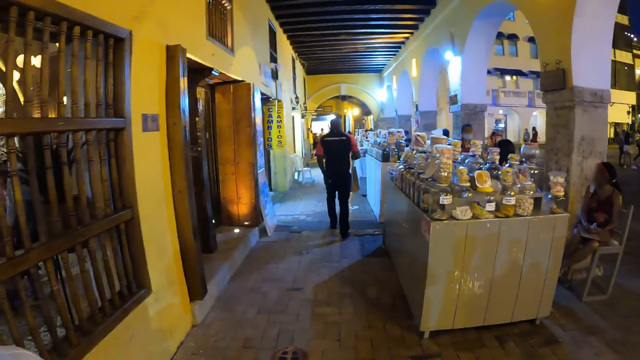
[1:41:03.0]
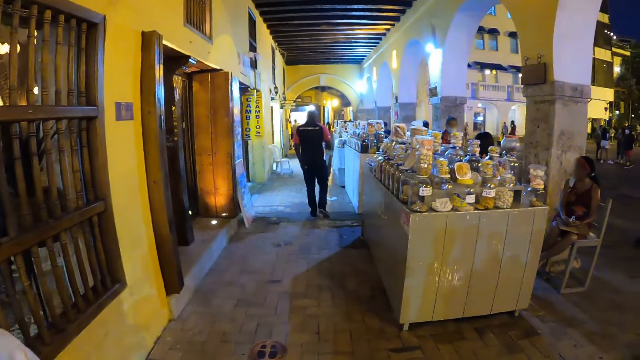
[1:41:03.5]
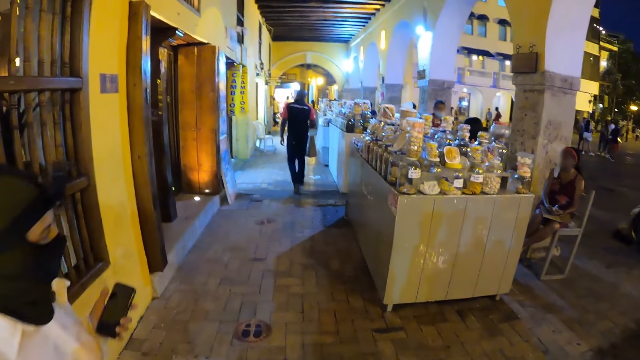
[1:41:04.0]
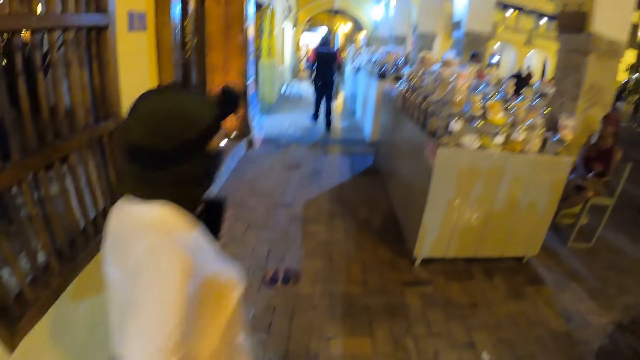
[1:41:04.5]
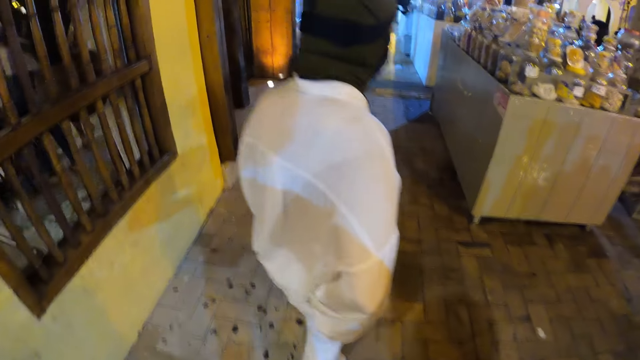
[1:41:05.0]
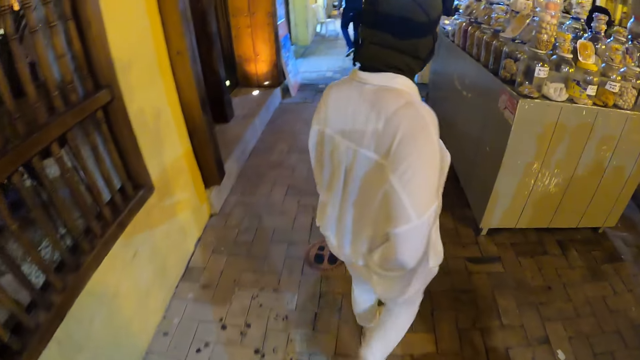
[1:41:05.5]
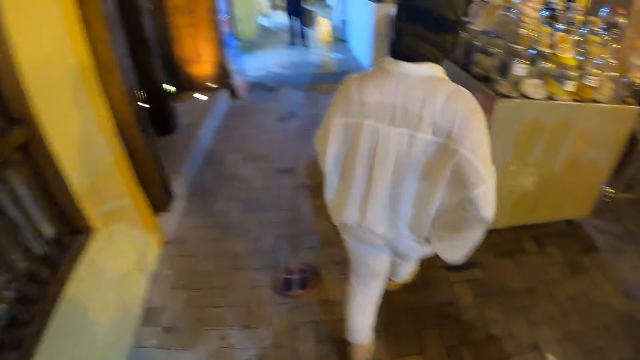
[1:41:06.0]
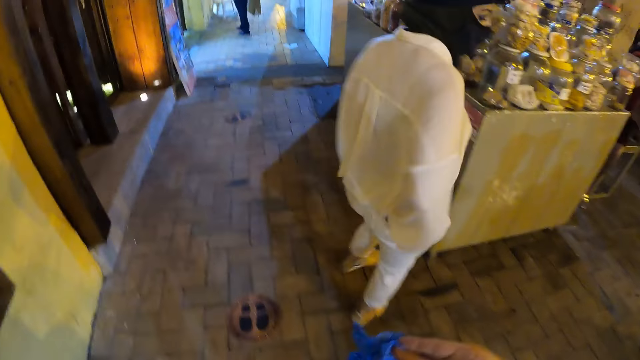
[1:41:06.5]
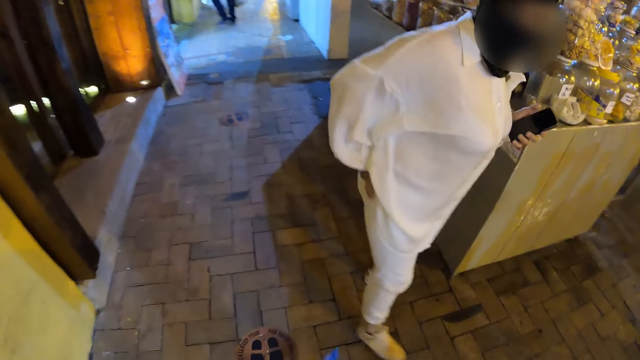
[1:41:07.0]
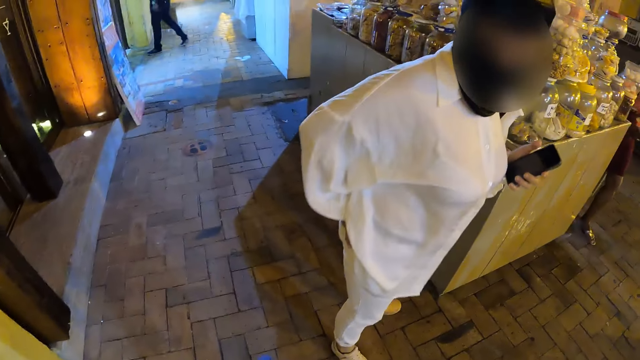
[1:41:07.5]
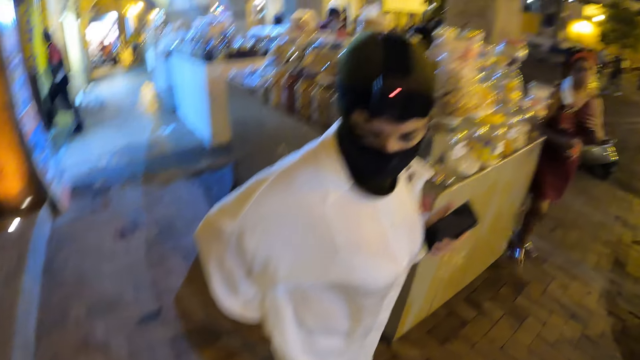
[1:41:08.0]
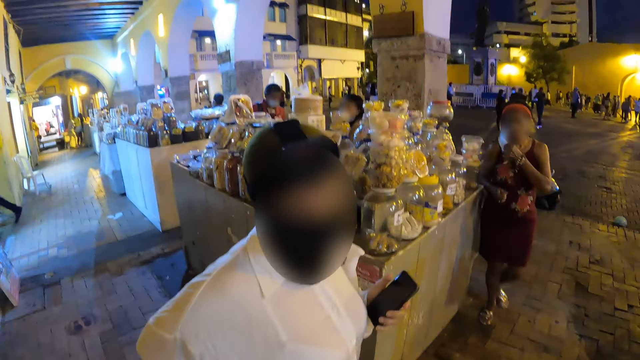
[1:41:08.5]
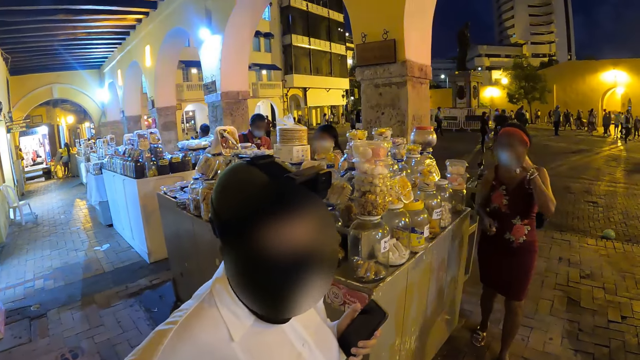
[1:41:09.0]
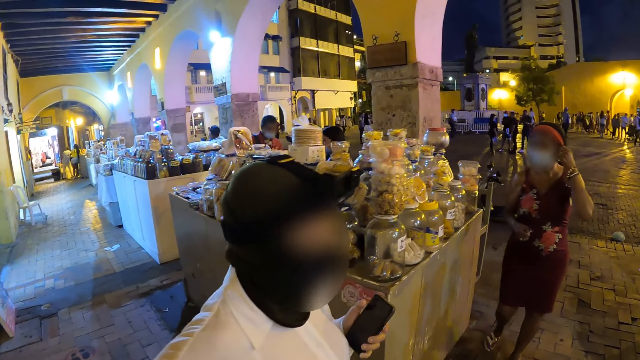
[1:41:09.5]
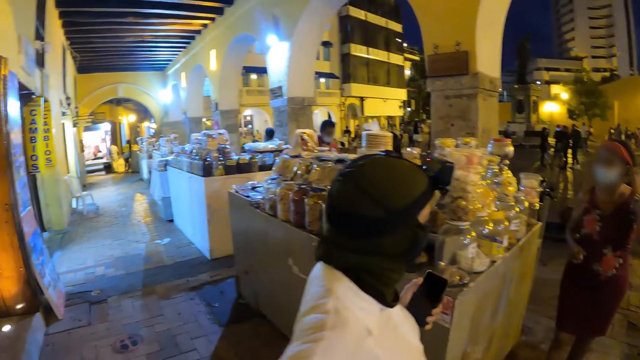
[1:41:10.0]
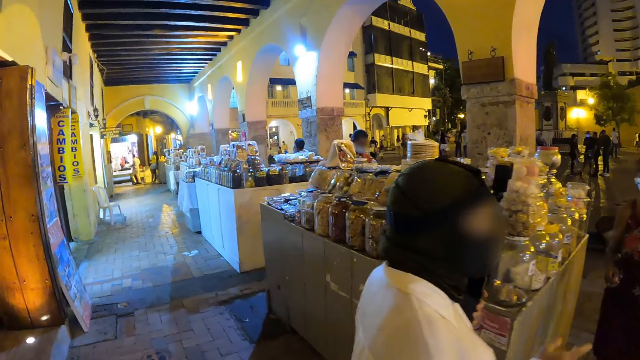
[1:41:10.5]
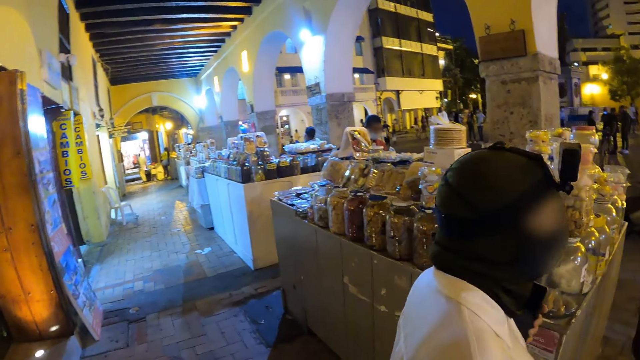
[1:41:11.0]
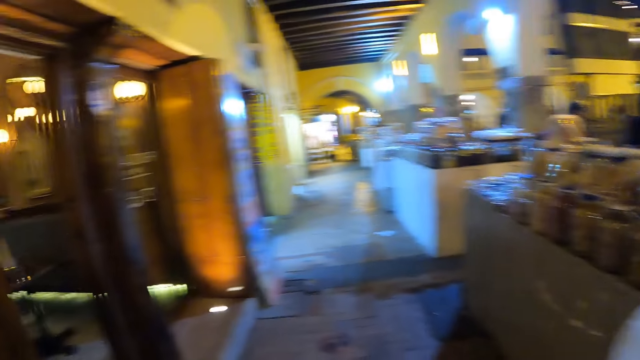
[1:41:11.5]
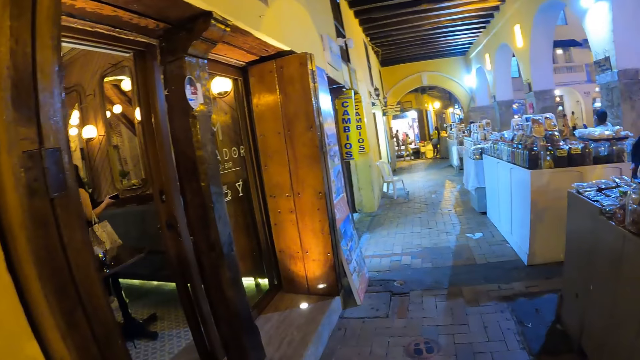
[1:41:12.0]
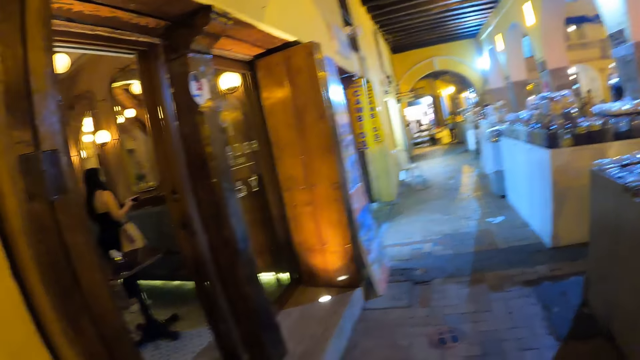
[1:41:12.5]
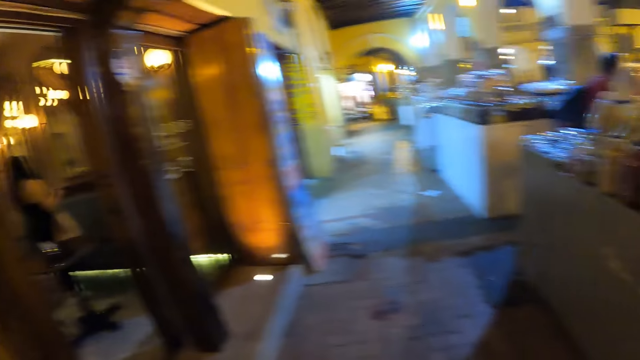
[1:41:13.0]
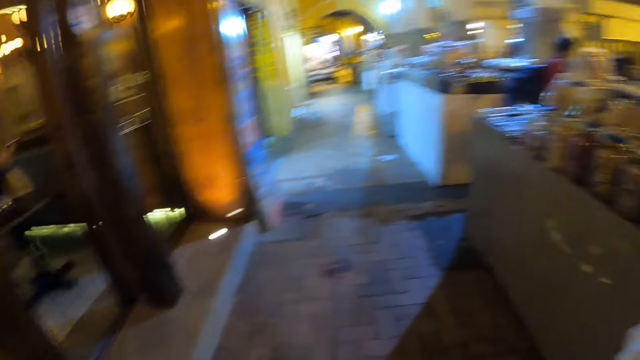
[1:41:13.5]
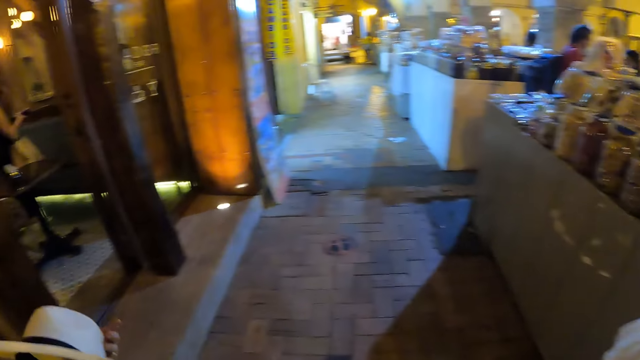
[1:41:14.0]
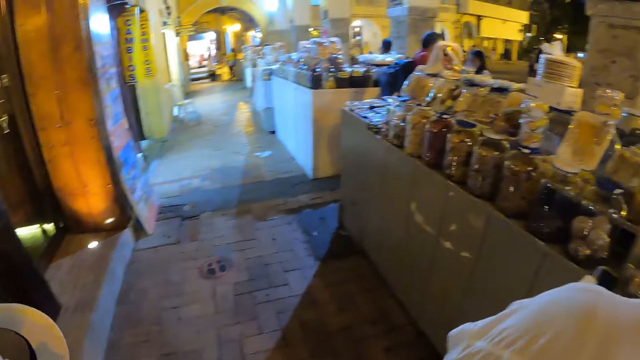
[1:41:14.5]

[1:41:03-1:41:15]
The camera wearer converses with a woman. The woman adjusts the mask on her face with her left hand. The camera wearer walks along the shelves.

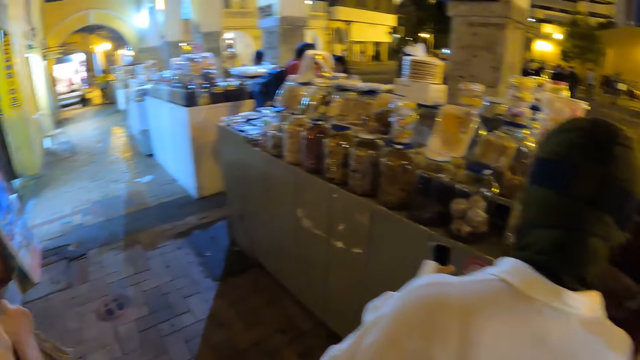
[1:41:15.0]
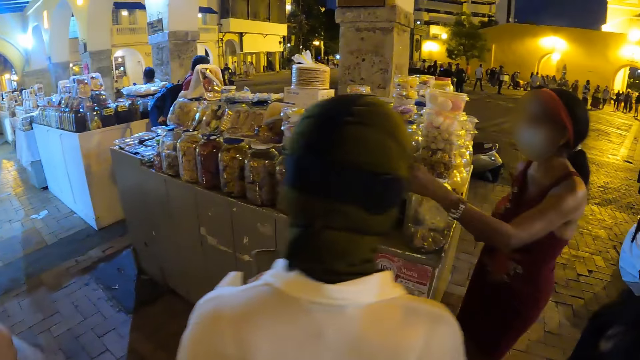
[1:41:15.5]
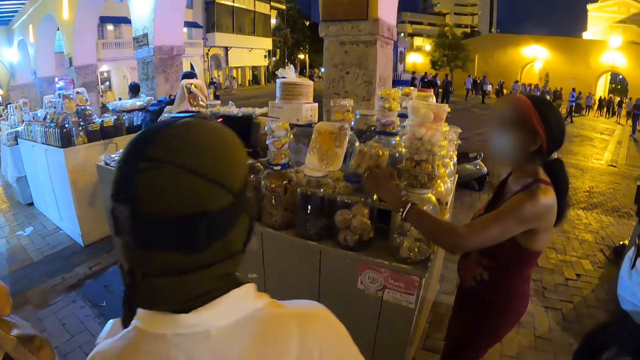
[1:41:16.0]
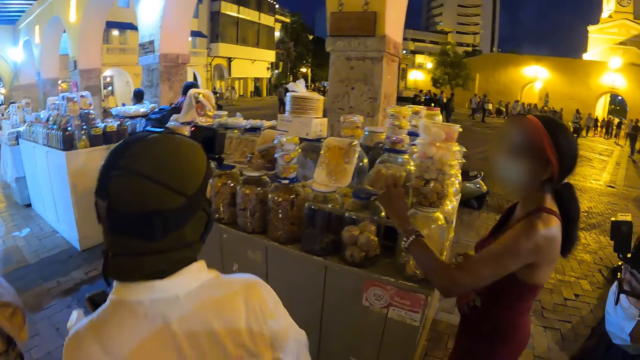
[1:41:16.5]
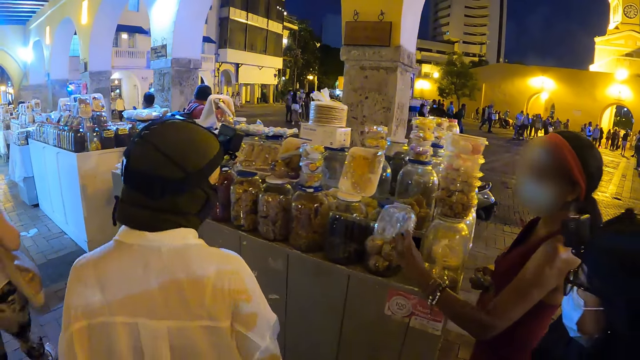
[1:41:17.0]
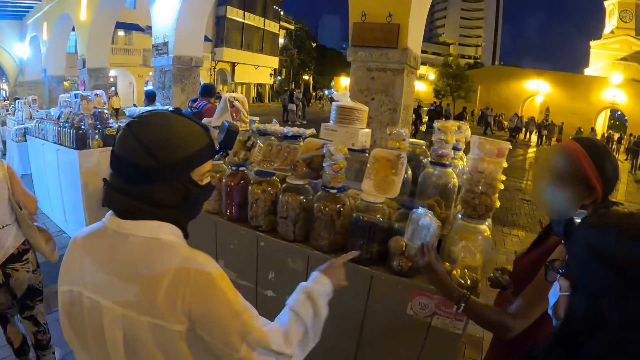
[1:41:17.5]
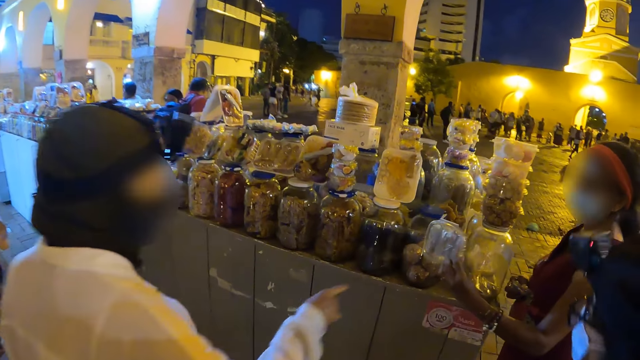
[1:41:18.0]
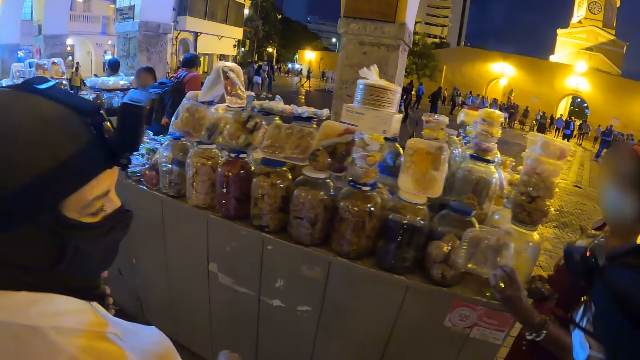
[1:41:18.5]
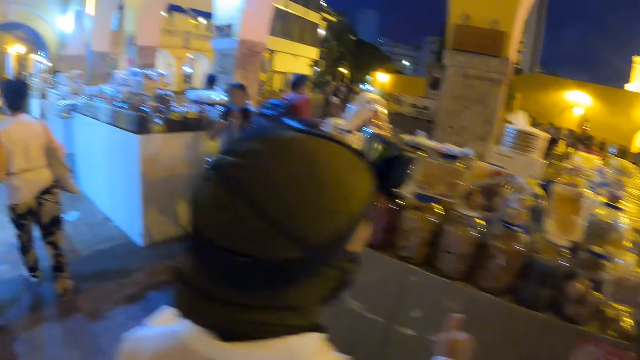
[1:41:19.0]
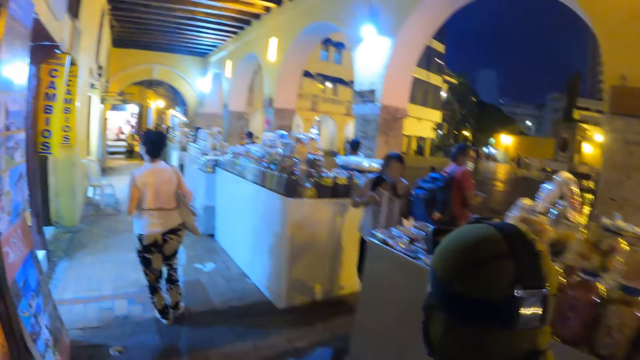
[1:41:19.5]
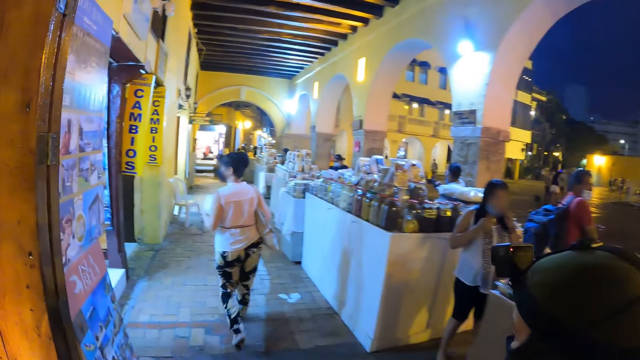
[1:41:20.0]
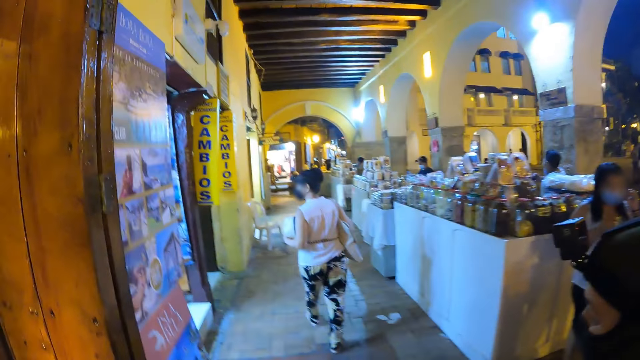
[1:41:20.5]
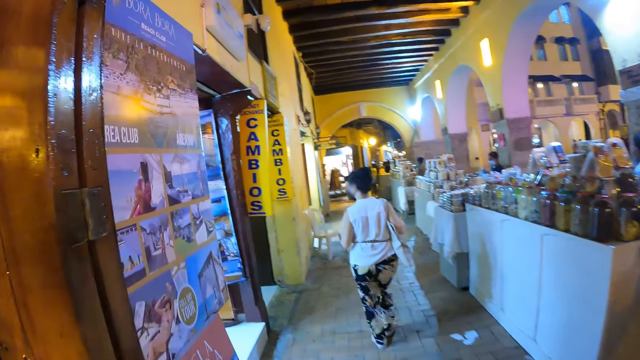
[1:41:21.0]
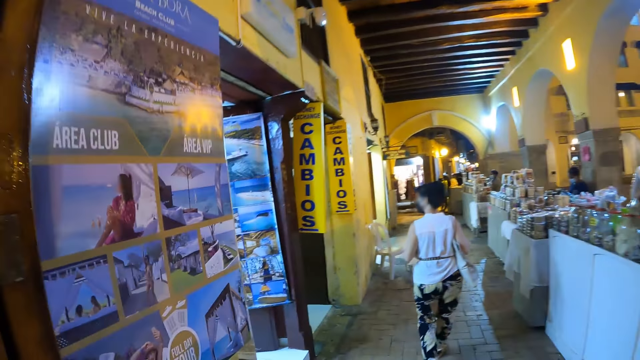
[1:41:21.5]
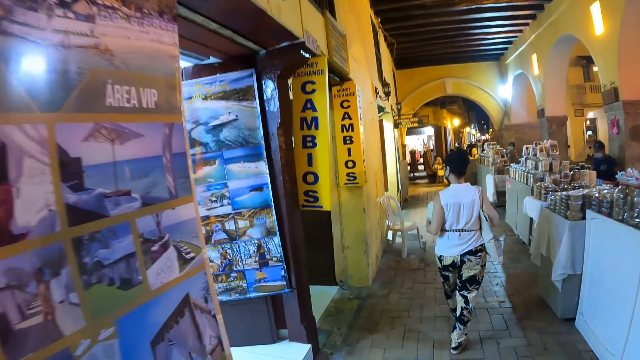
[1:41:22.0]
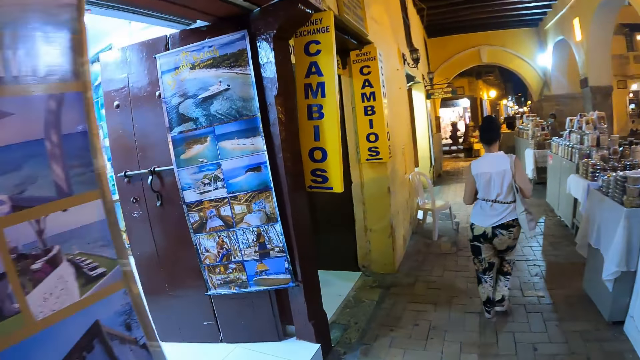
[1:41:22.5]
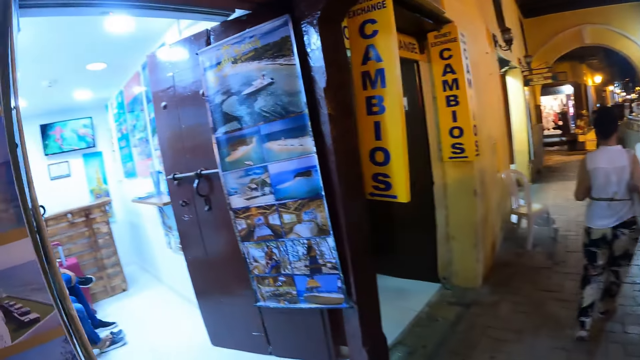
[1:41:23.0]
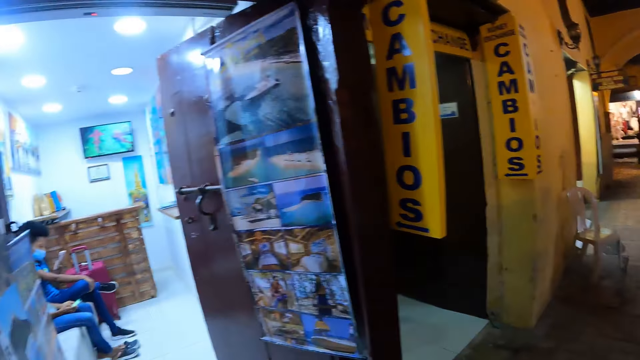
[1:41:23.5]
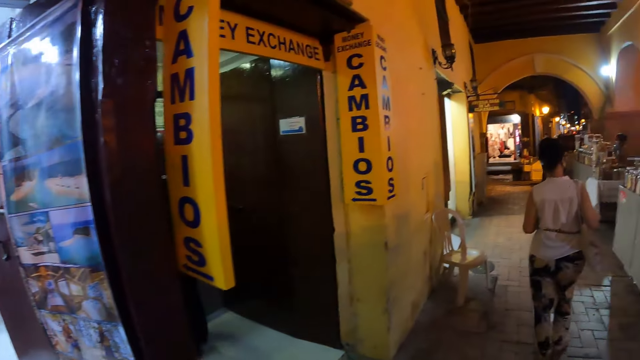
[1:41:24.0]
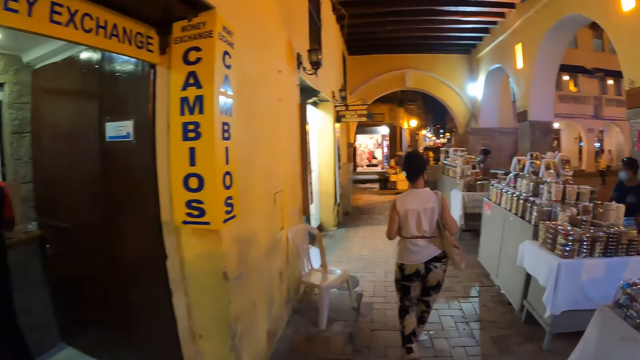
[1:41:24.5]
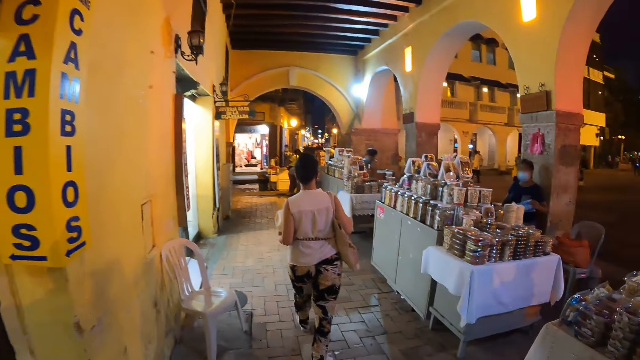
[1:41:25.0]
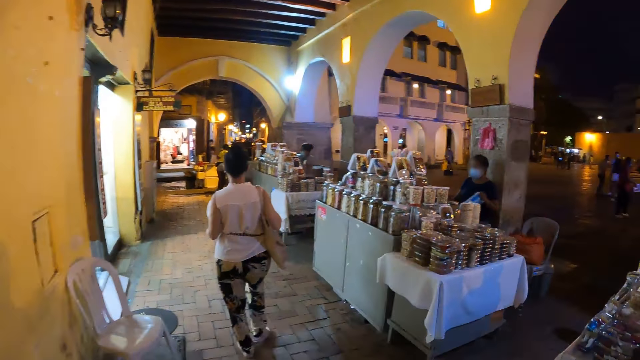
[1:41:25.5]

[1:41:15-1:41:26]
The woman picks a wrapped doughnut from the food booth with her left hand. Another woman converses with the first woman. The camera wearer stares at the shelf and walks along the shelves. A man holds a plastic bag with his hands. The camera wearer walks through a path of the road.
